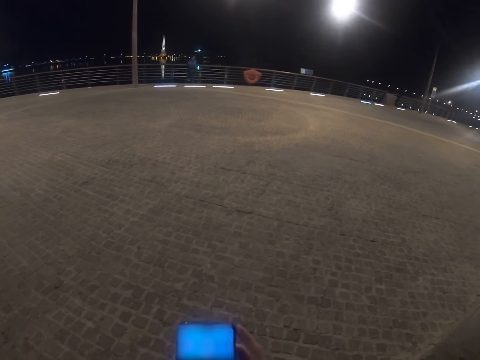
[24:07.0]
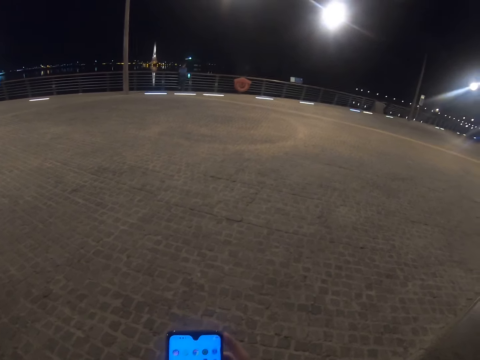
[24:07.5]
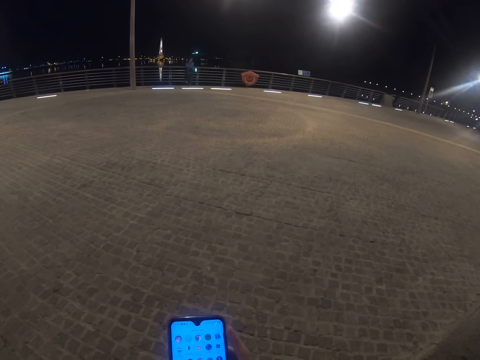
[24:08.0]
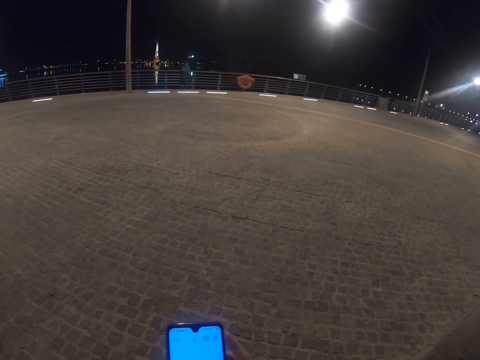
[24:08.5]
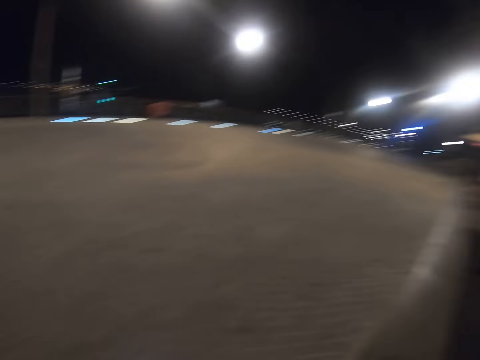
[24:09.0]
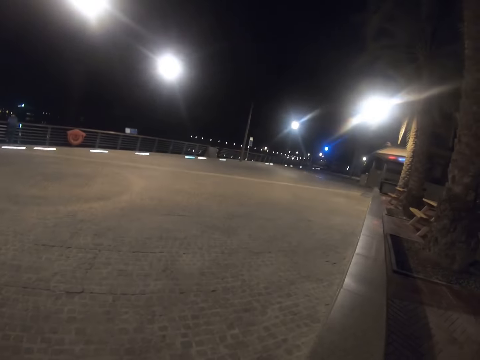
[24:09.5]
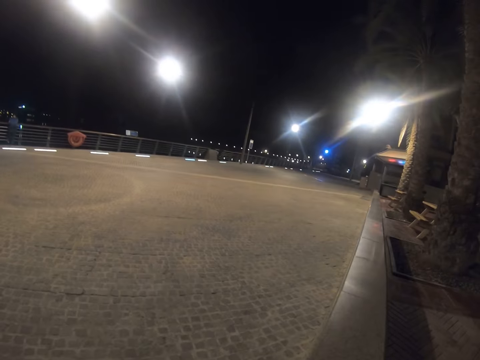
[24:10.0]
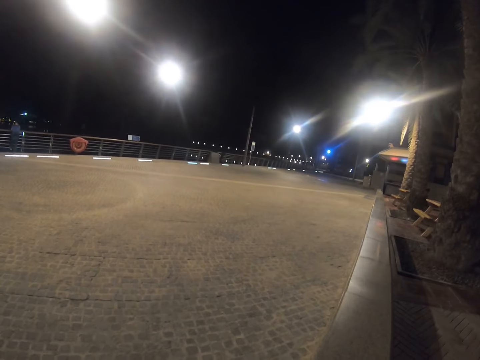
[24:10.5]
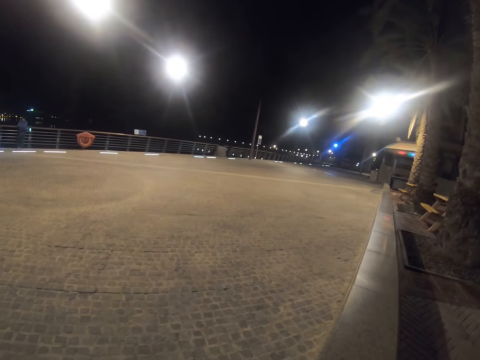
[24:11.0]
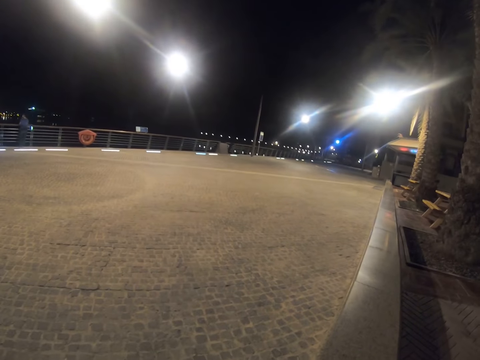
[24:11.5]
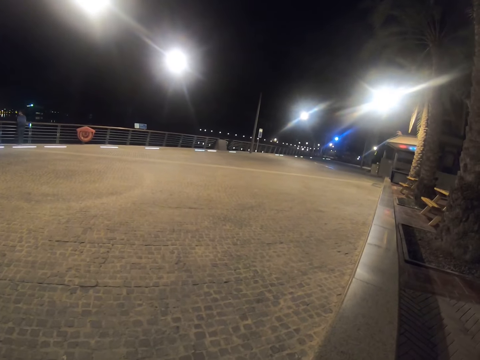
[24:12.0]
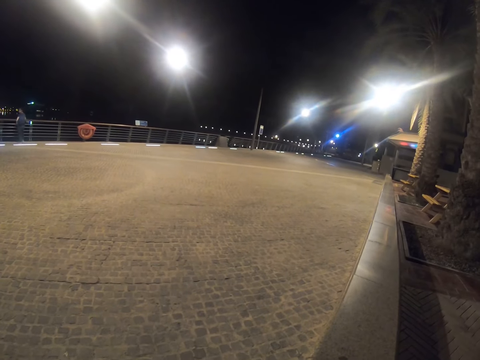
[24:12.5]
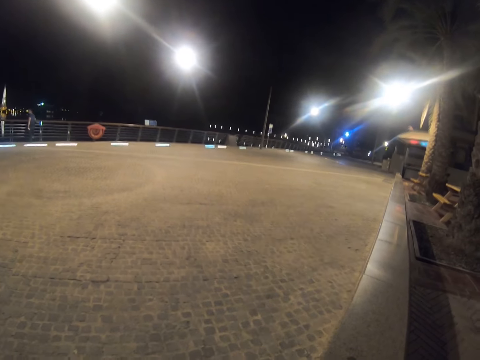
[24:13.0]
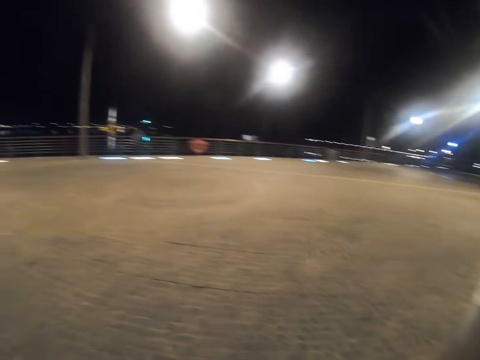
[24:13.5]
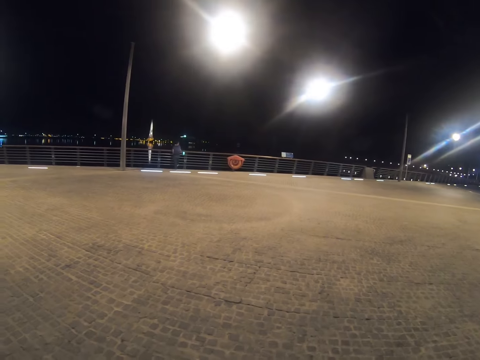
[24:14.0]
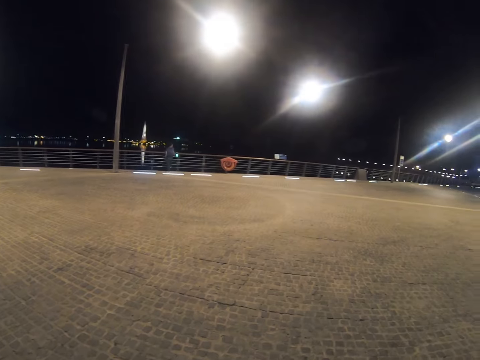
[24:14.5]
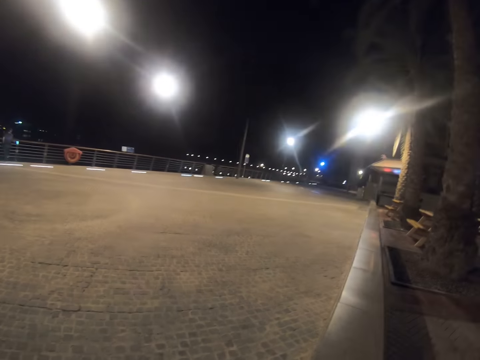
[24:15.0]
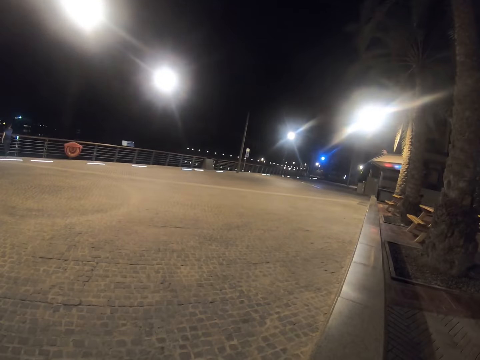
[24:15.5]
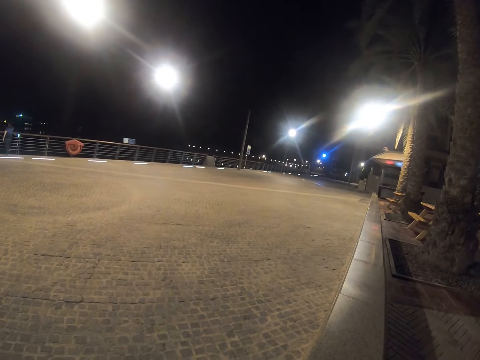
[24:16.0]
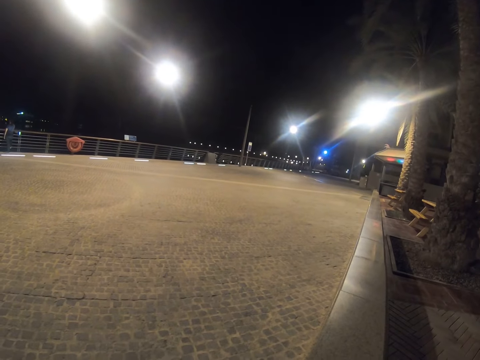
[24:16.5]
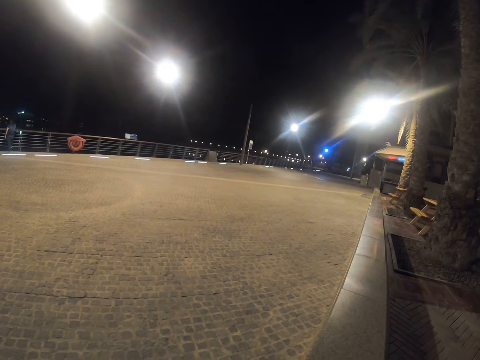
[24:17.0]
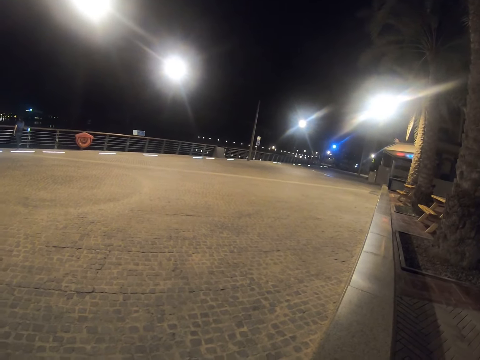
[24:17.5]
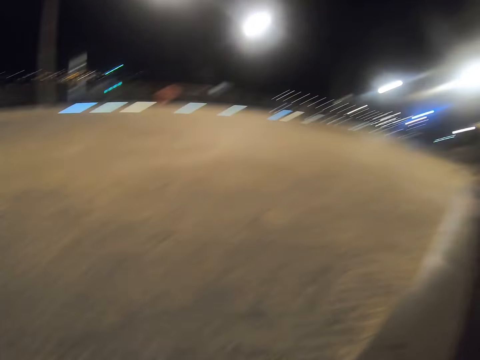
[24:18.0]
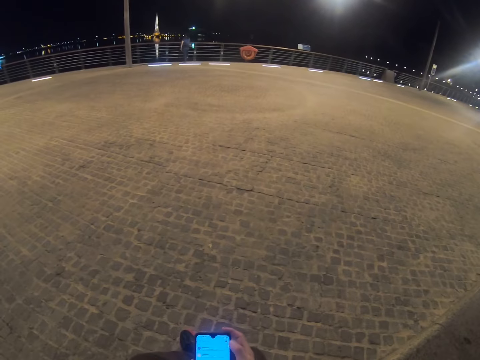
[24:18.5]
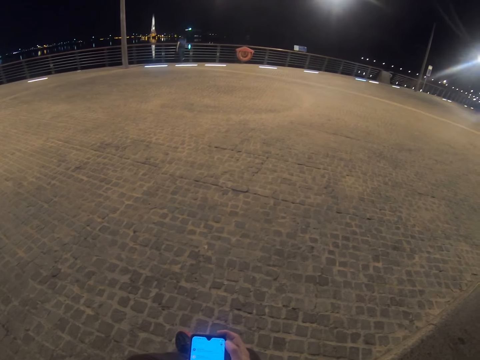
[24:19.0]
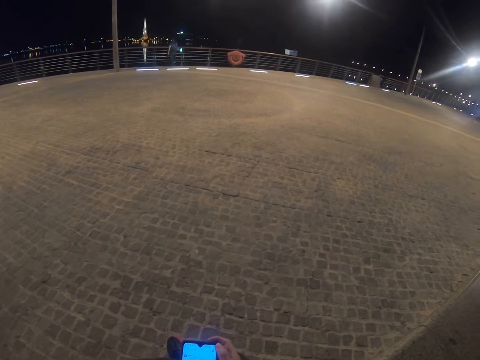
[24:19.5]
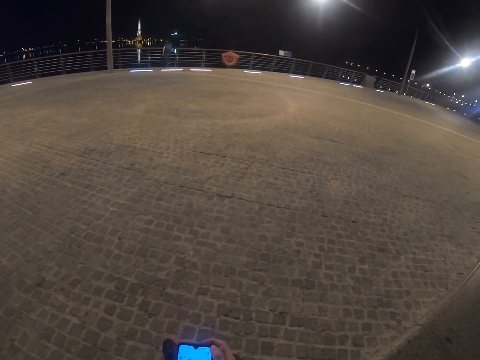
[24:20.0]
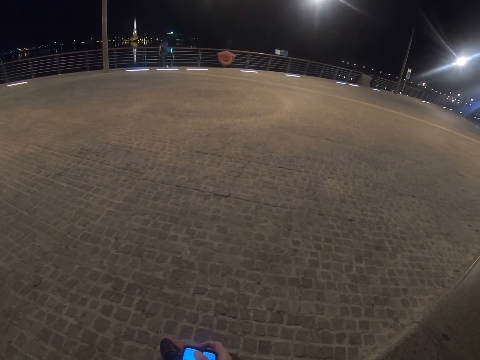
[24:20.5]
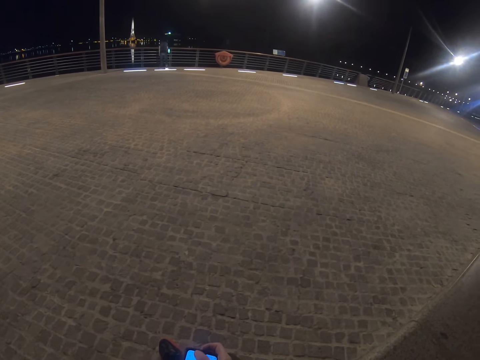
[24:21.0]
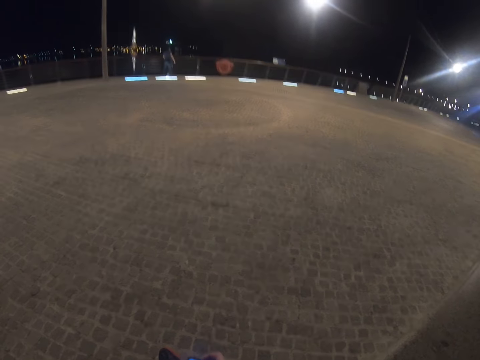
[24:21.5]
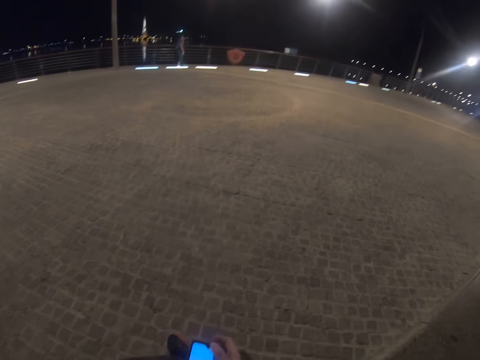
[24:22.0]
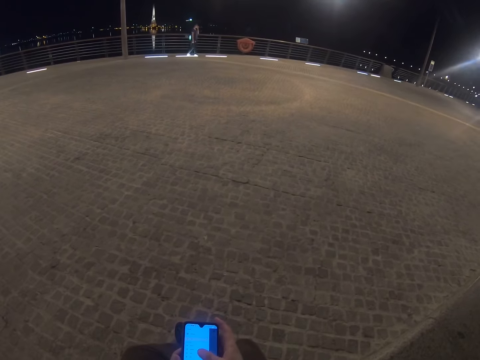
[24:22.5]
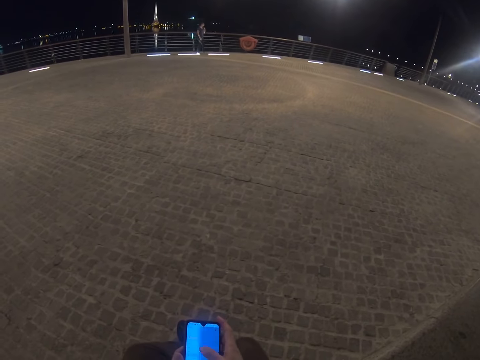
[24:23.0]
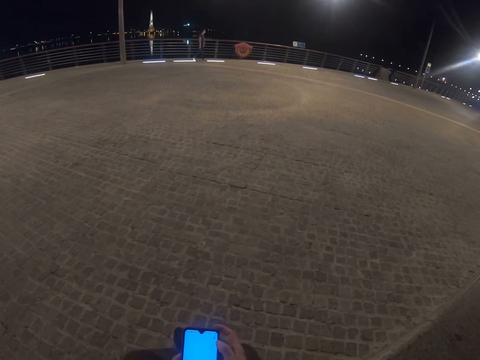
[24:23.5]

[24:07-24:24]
The camera wearer sits on the wall. He looks around. He operates his phone with his hands. He scrolls the phone.

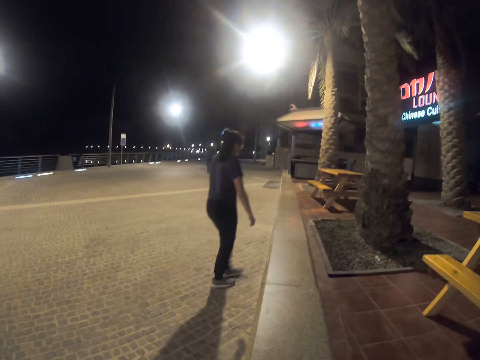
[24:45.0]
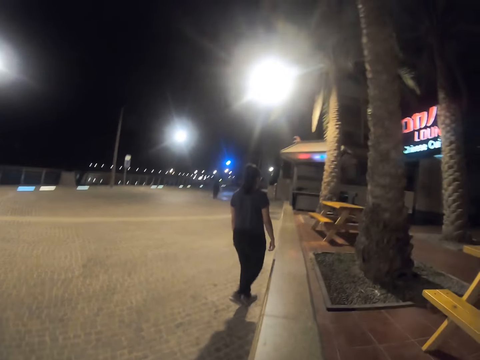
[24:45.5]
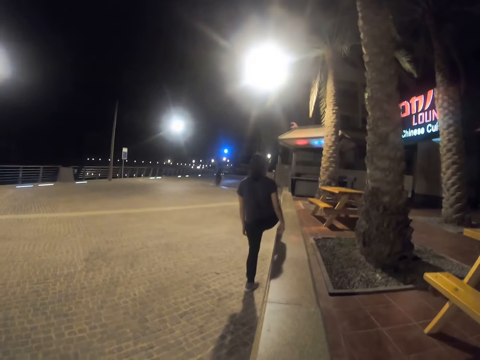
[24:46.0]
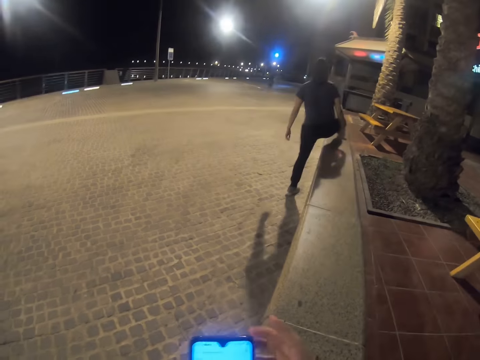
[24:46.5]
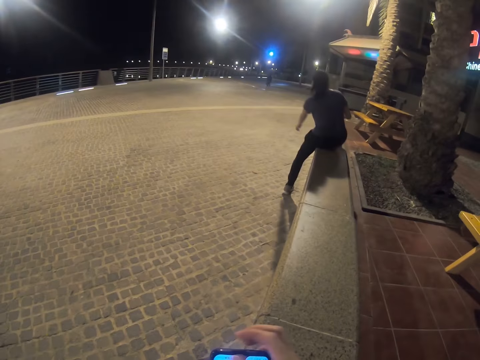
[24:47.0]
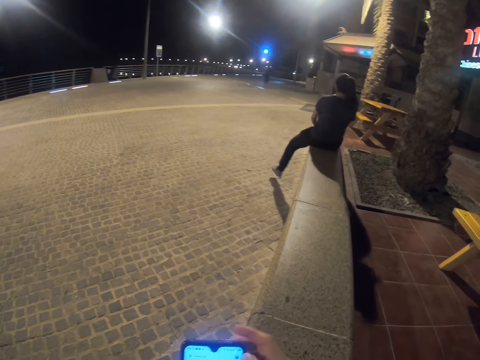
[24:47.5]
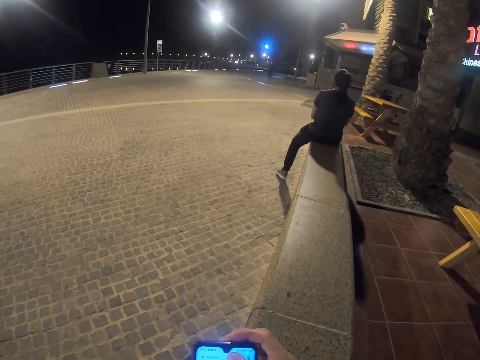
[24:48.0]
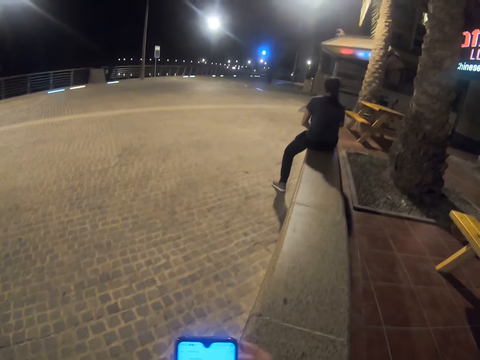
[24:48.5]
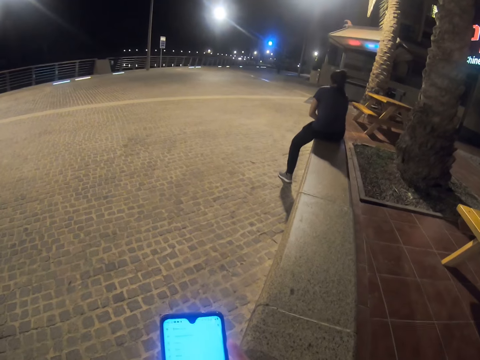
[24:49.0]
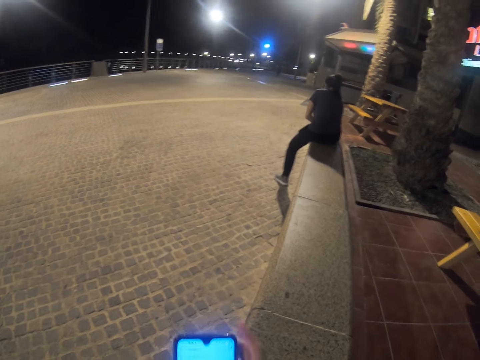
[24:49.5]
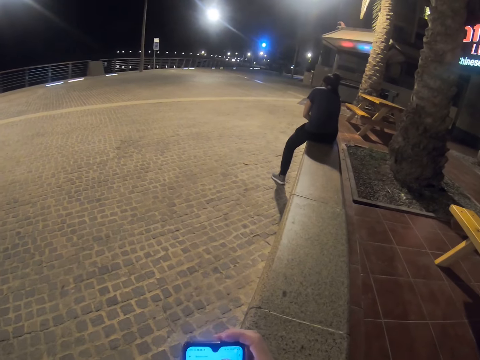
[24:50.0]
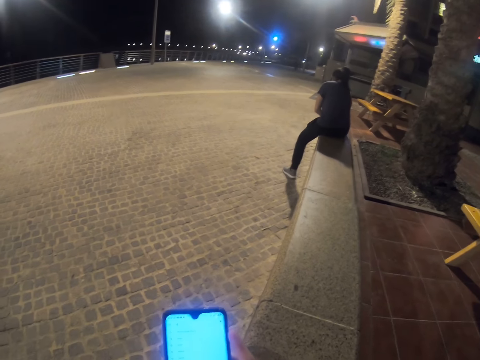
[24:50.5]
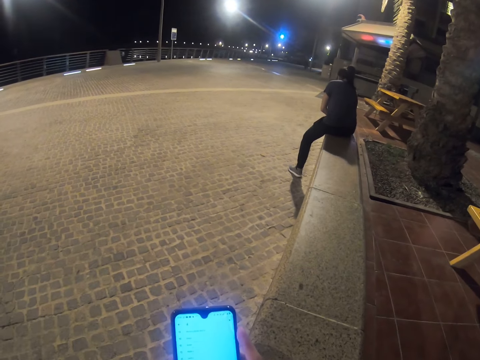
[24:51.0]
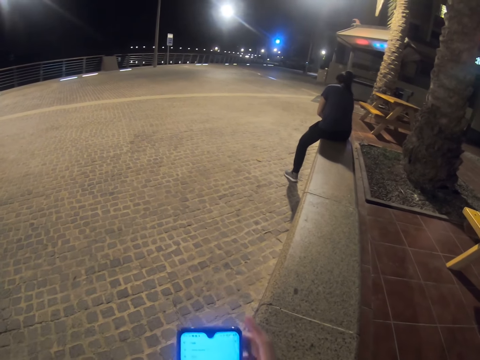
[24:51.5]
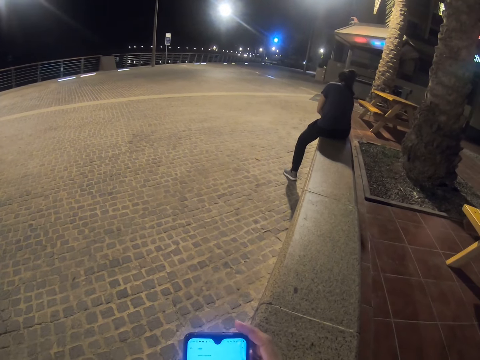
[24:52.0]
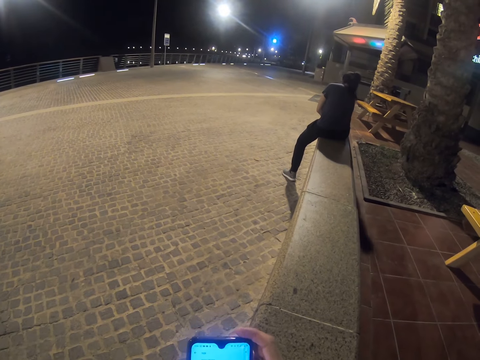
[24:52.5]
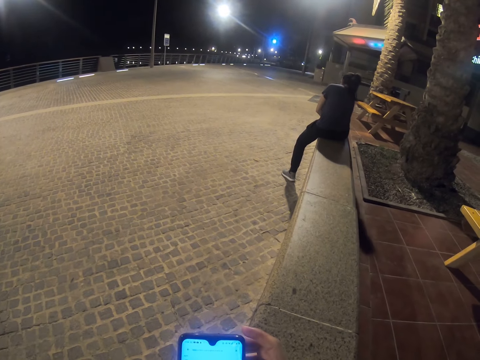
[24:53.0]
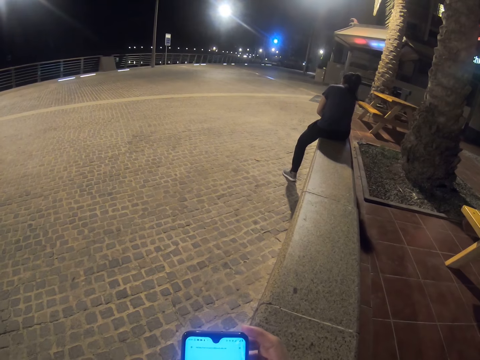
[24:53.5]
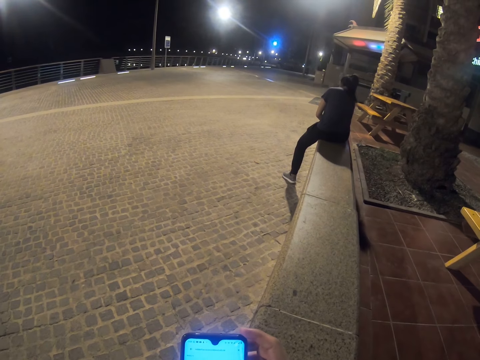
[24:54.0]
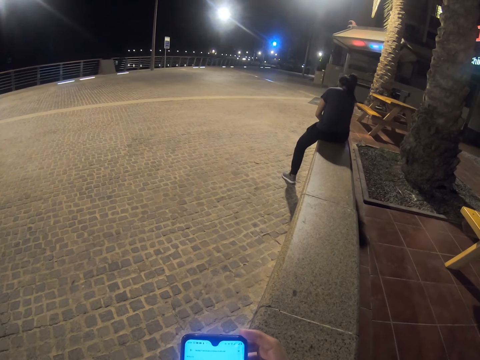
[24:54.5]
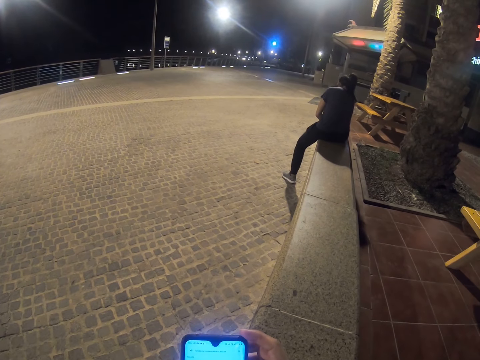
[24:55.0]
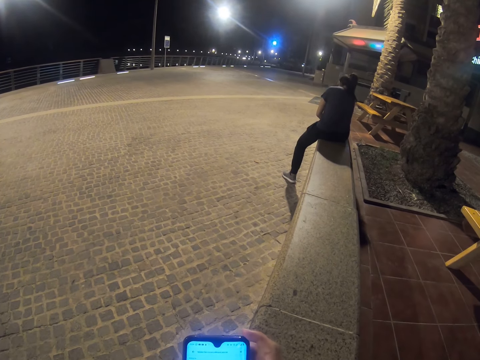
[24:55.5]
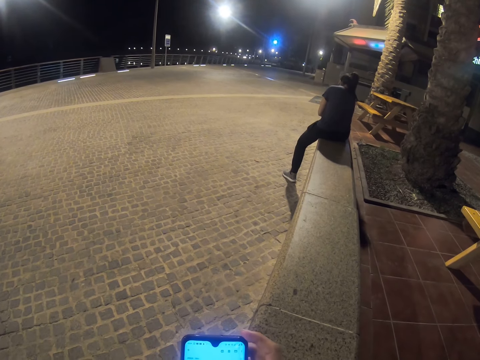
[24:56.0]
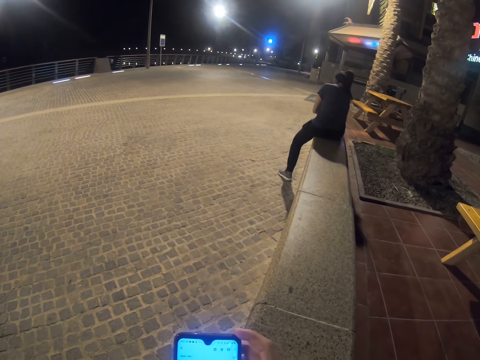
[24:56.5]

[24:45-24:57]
The camera wearer operates his phone with his hands. A person sits on the stone wall. The camera wearer scrolls the phone.
